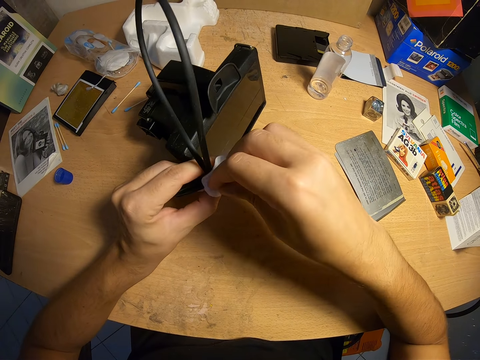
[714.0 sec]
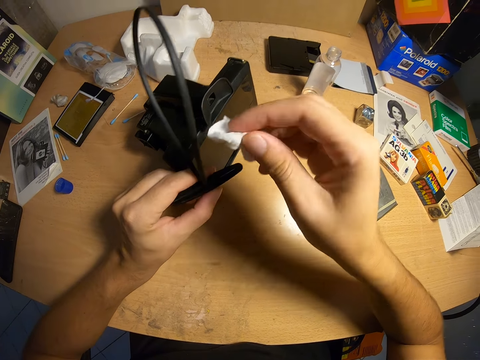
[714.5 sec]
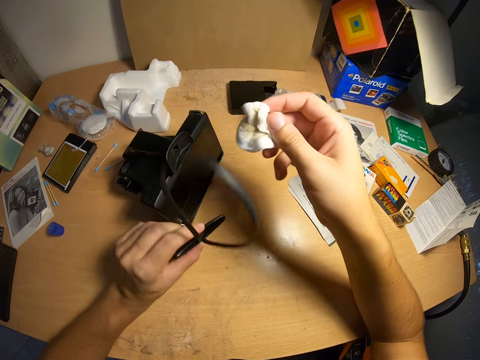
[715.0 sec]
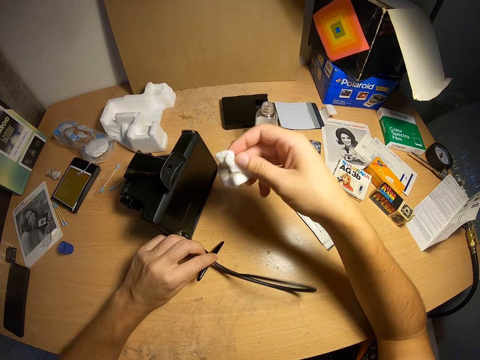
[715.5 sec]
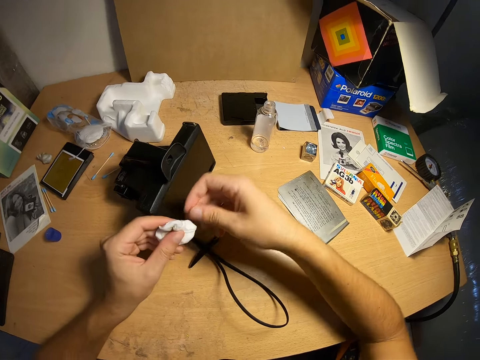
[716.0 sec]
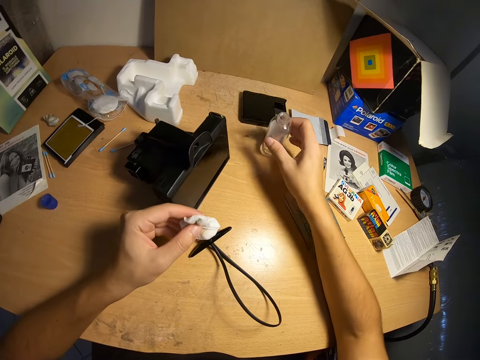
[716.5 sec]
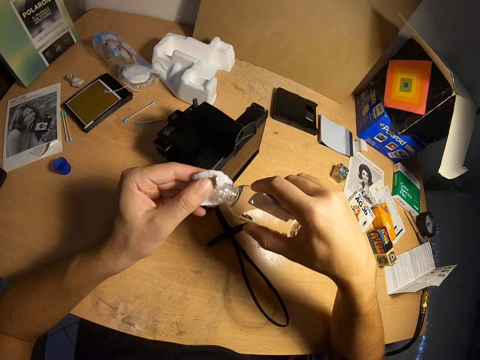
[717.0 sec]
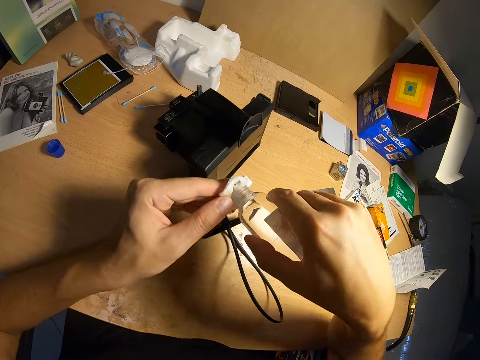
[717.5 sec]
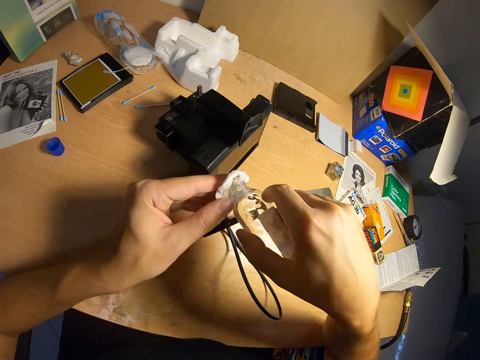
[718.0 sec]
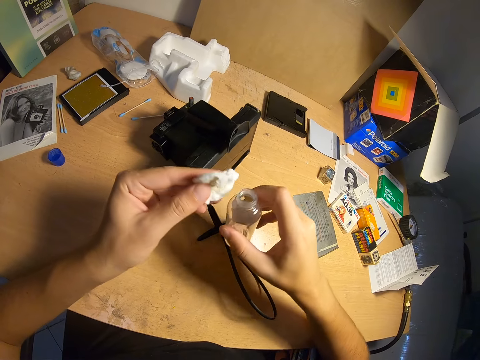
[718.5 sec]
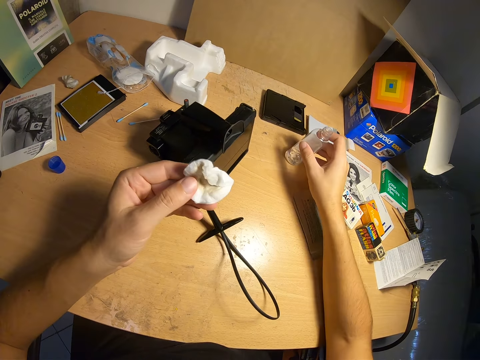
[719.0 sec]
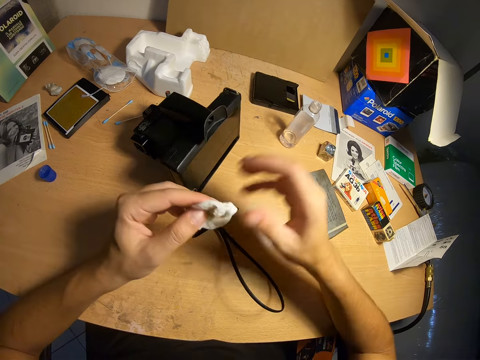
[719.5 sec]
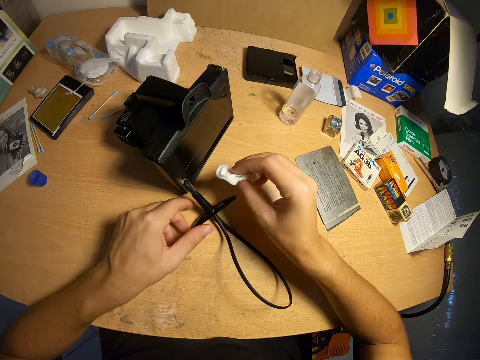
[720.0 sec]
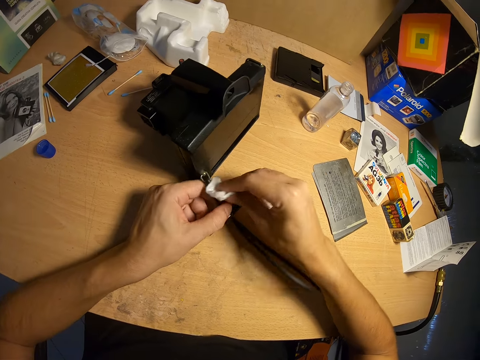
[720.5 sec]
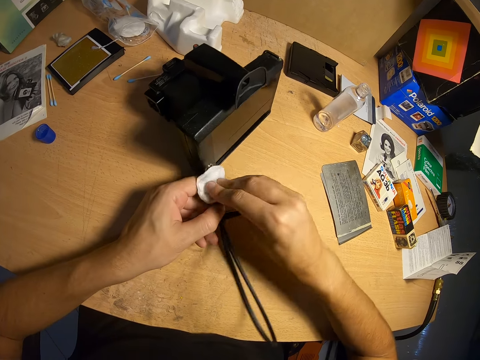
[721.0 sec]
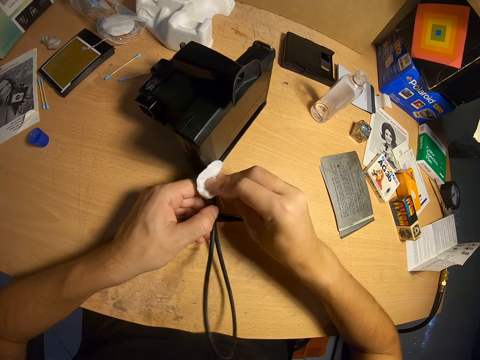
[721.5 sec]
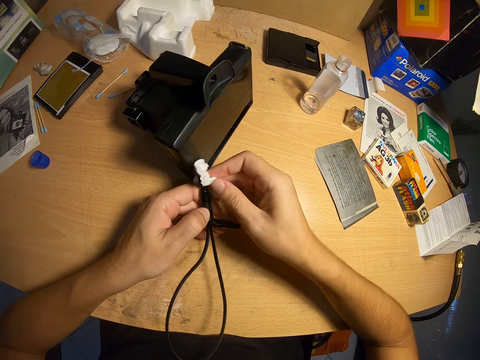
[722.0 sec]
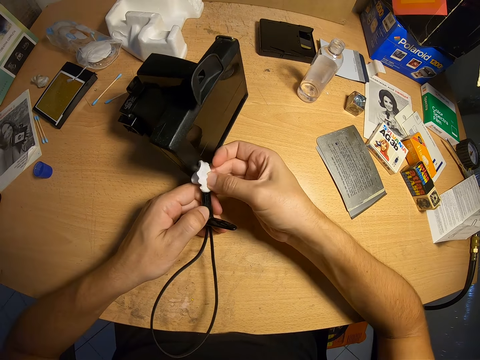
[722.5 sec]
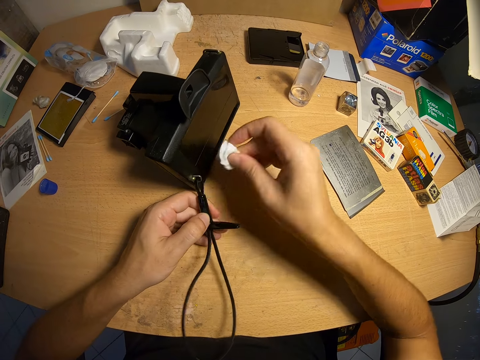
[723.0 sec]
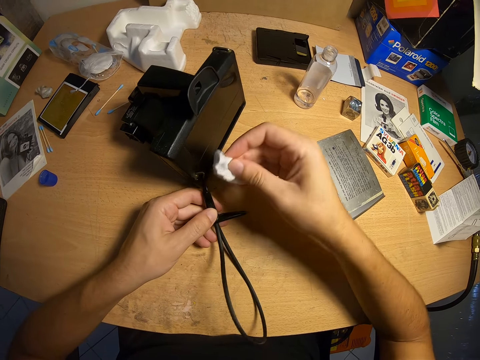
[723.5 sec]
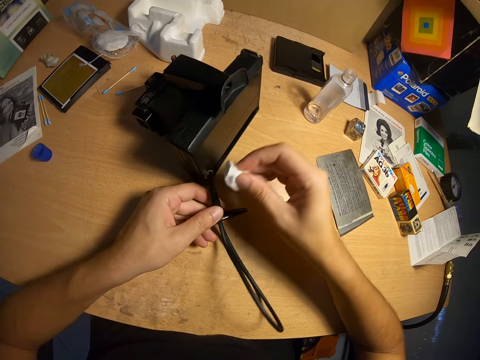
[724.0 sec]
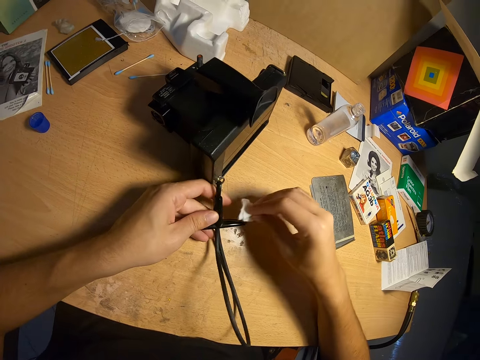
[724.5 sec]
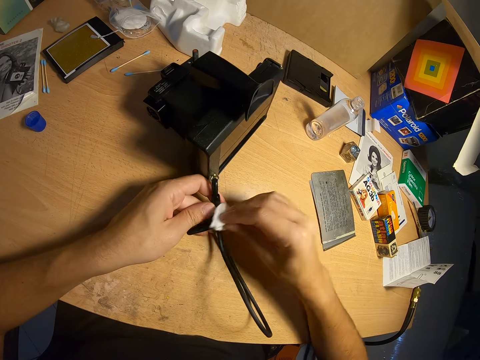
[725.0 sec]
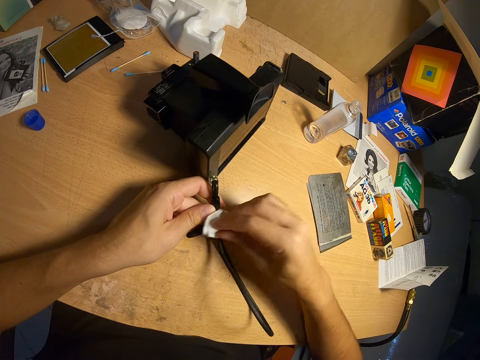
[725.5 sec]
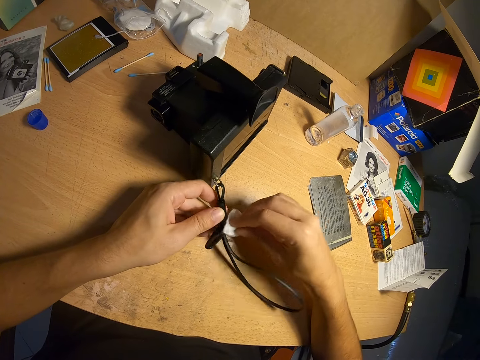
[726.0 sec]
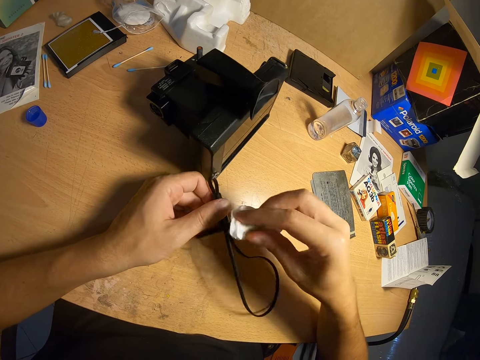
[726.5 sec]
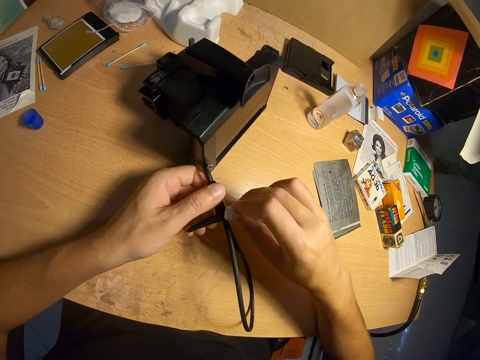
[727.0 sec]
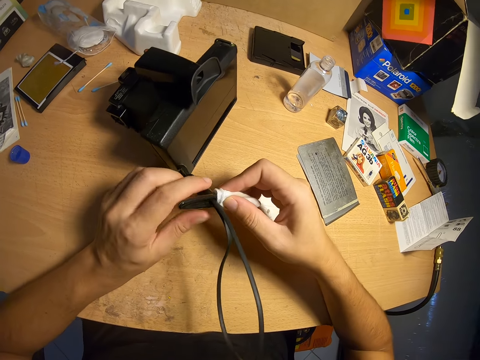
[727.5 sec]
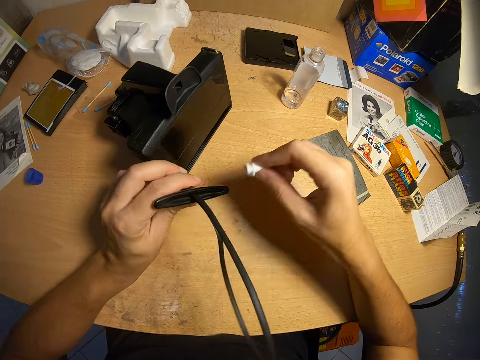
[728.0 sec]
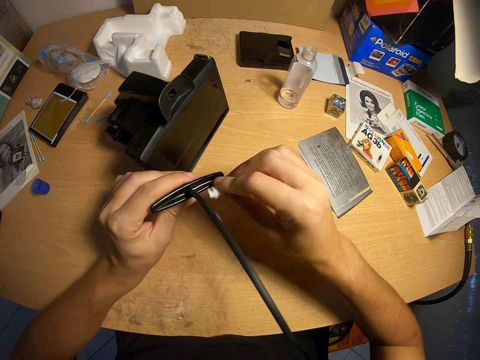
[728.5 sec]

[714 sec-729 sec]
The camera wearer puts the string on the table. They pick up the camera cleaner from the table, pour the camera cleaner on the piece of cloth, and put the camera cleaner on the table. They clean part of the camera with the piece of cloth.

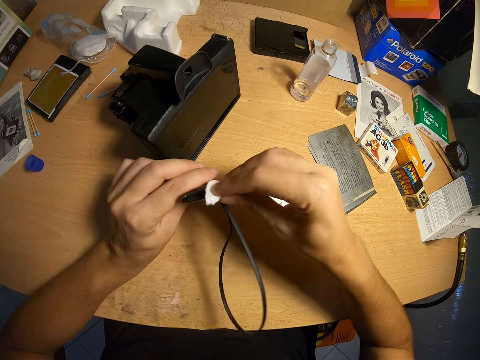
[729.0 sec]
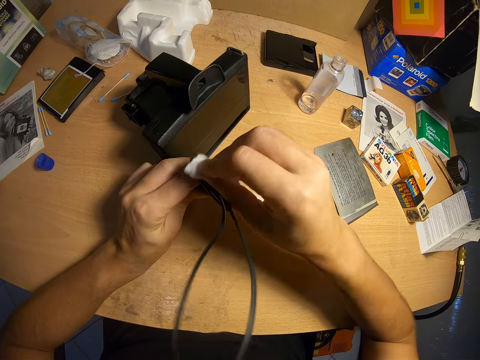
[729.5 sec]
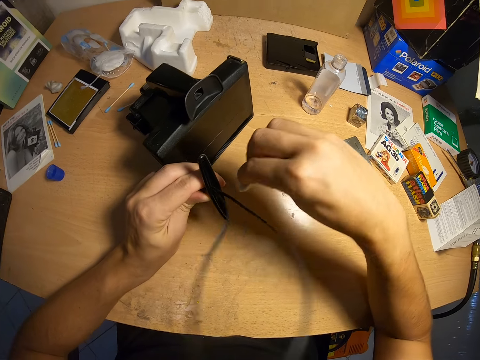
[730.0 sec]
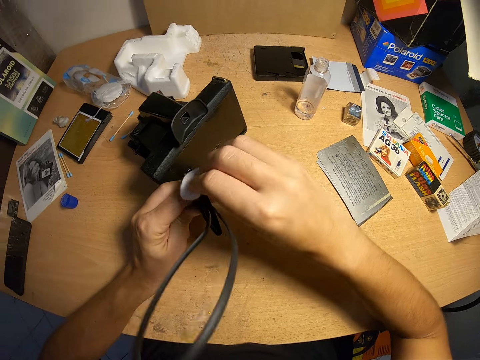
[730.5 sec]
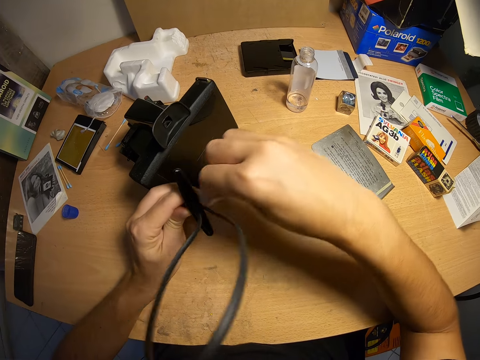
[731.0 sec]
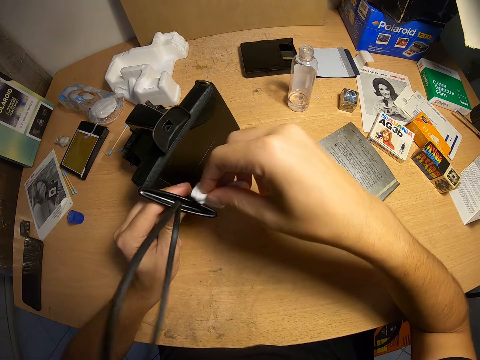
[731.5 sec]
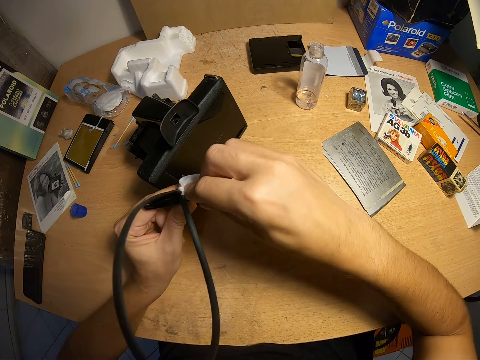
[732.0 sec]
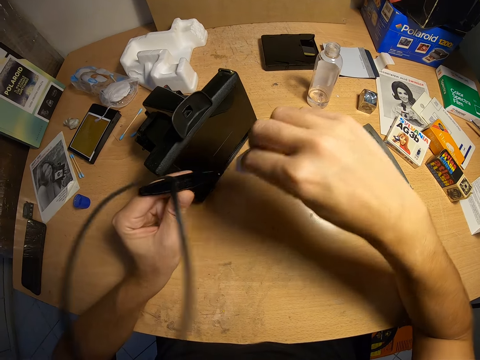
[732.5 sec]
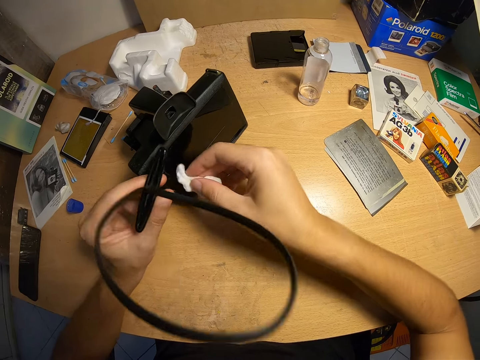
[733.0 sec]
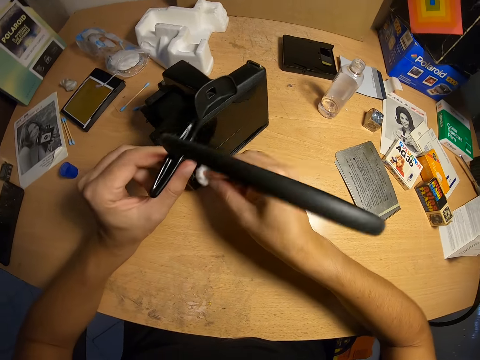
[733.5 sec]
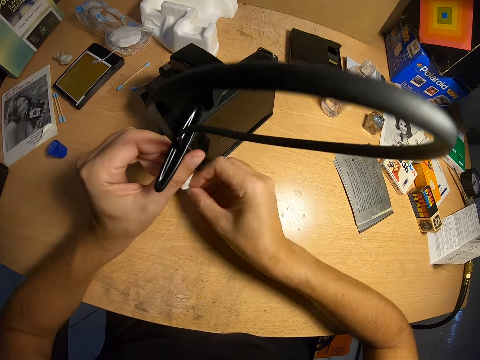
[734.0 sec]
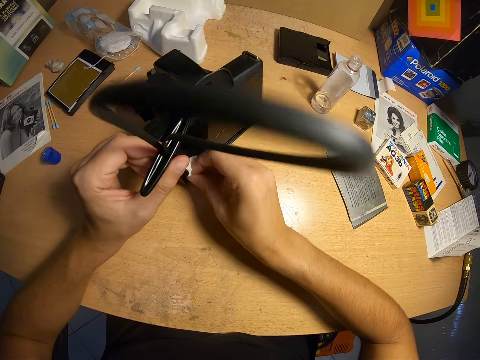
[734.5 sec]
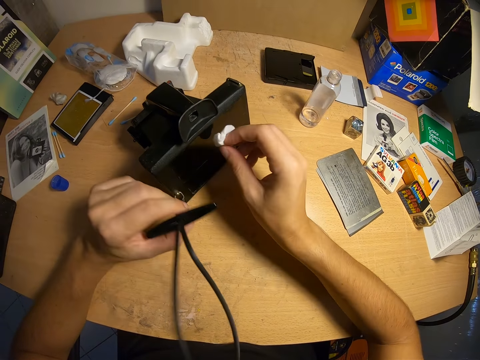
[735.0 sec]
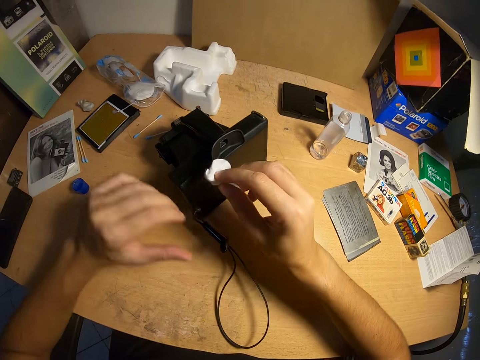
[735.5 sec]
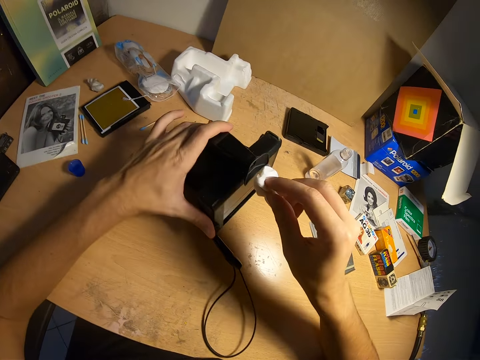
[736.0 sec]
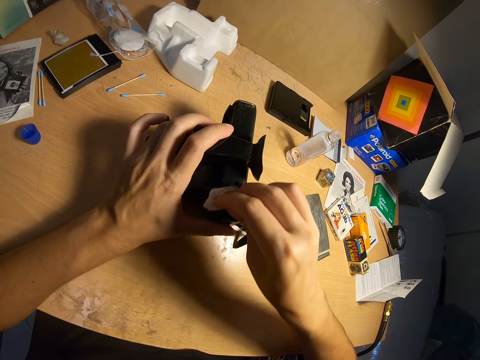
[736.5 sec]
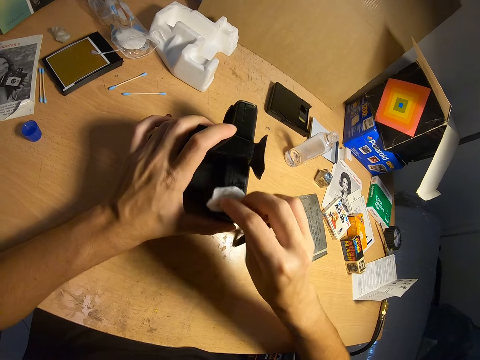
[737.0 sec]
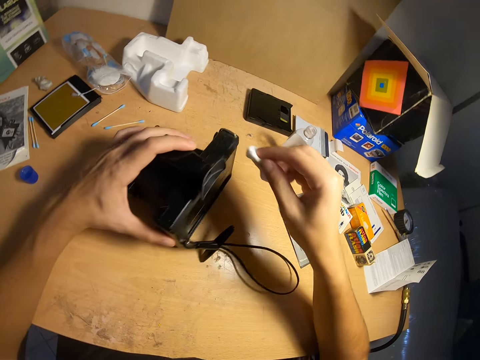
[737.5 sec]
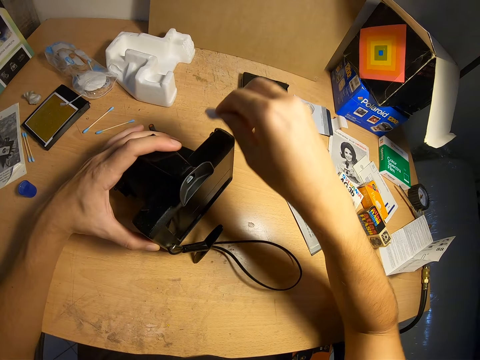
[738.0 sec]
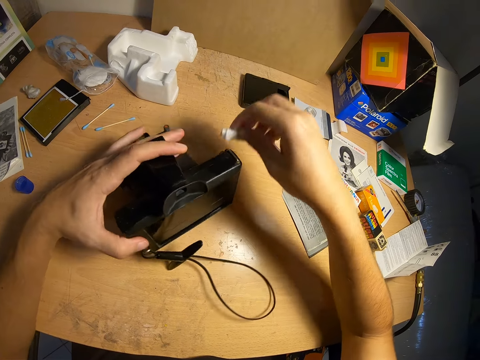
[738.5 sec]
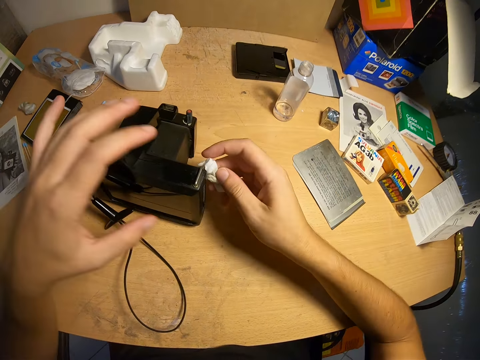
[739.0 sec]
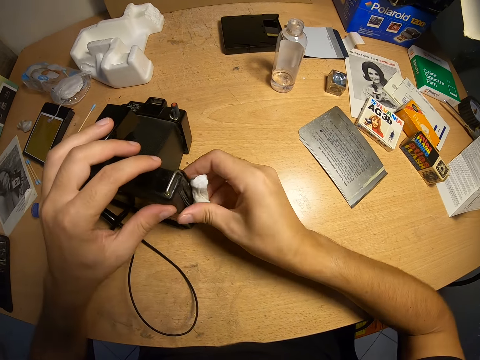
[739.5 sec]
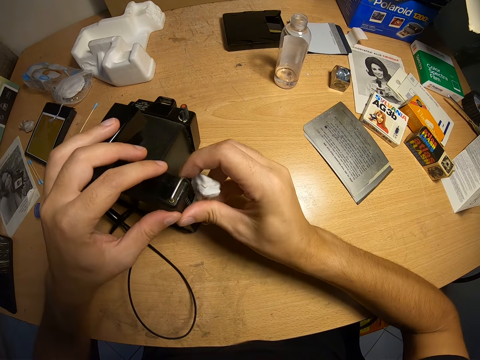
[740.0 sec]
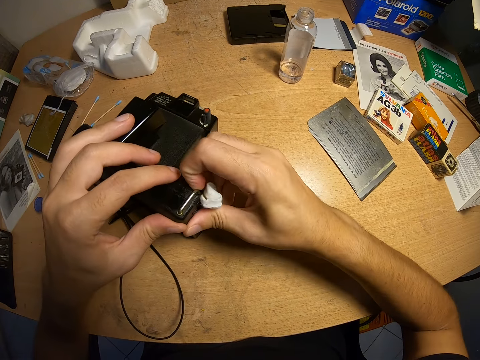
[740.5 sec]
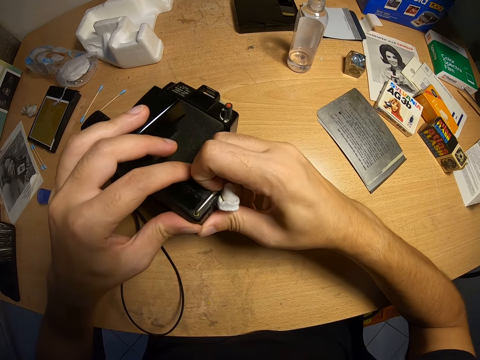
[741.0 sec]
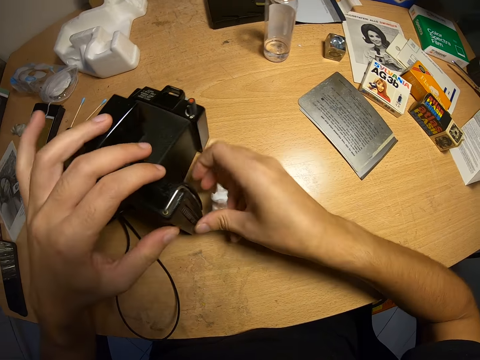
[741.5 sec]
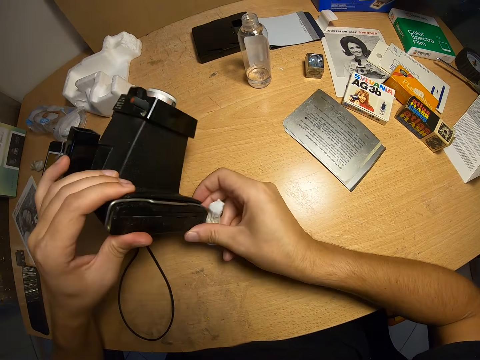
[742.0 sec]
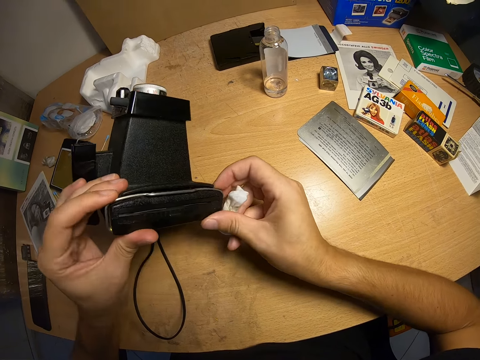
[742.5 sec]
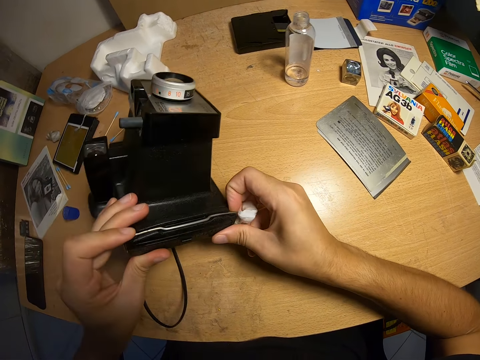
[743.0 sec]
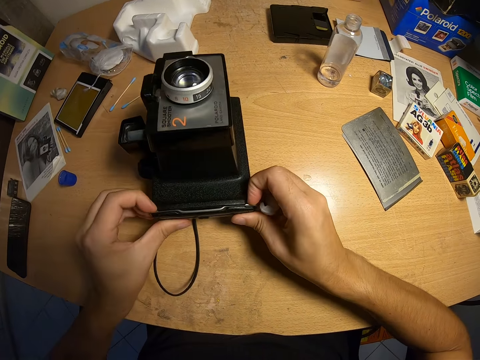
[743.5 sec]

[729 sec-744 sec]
The camera wearer turns the camera. They clean the body of the camera with the piece of cloth. They turn the camera, adjust the part of the camera, and touch the edge of the camera.
